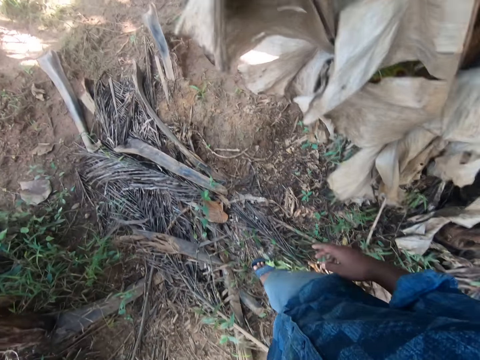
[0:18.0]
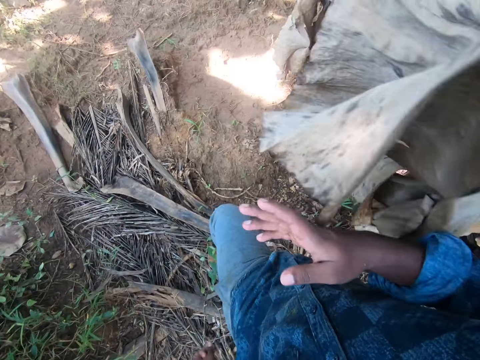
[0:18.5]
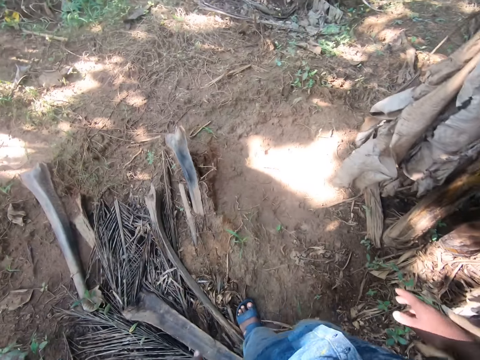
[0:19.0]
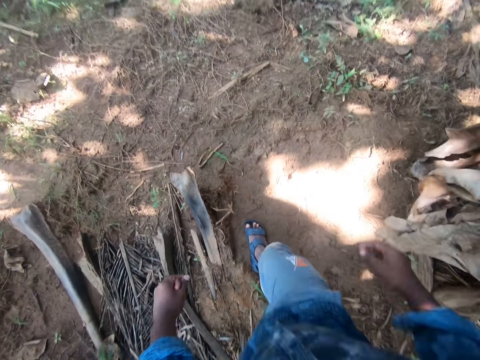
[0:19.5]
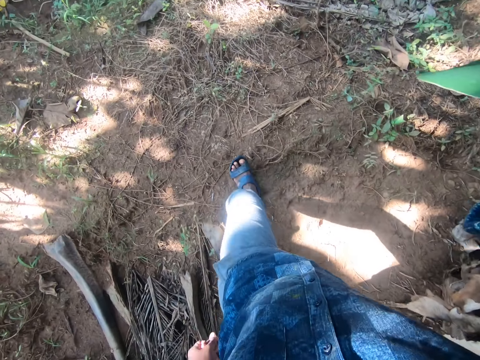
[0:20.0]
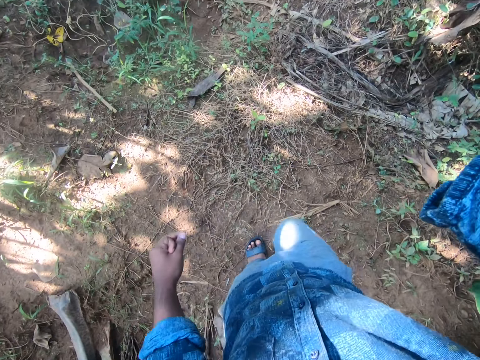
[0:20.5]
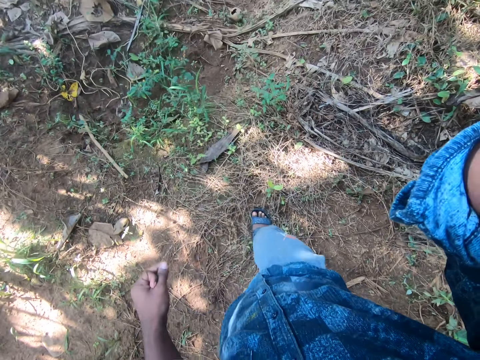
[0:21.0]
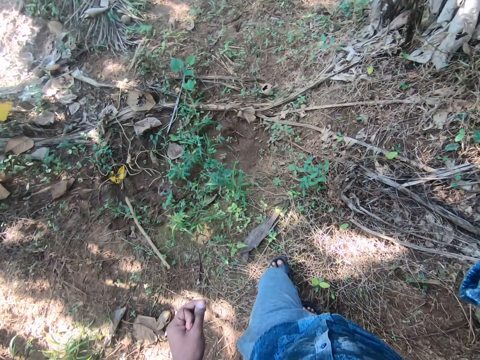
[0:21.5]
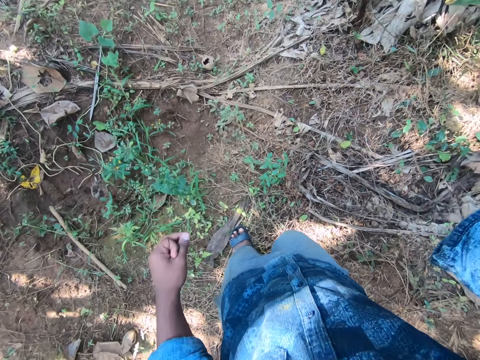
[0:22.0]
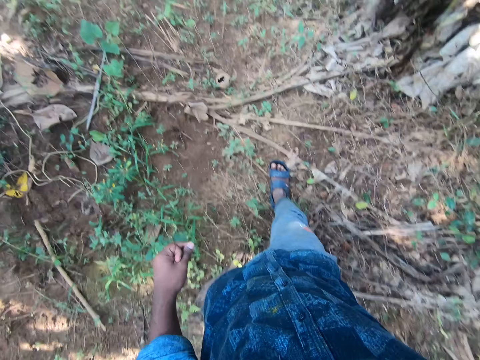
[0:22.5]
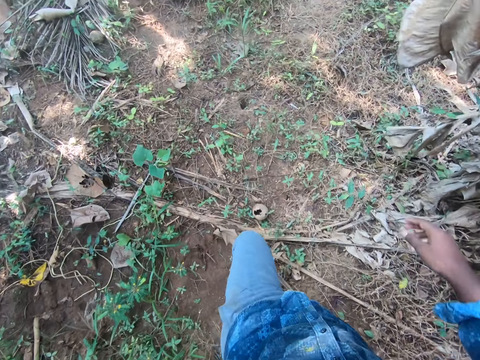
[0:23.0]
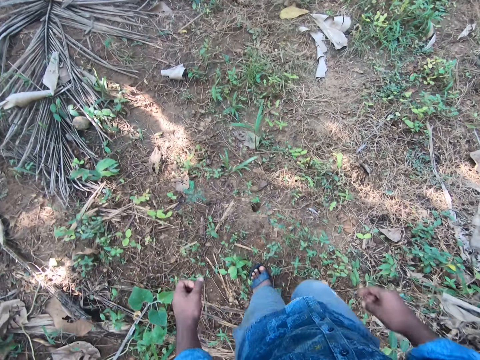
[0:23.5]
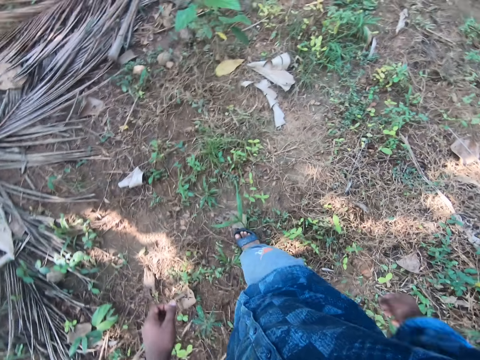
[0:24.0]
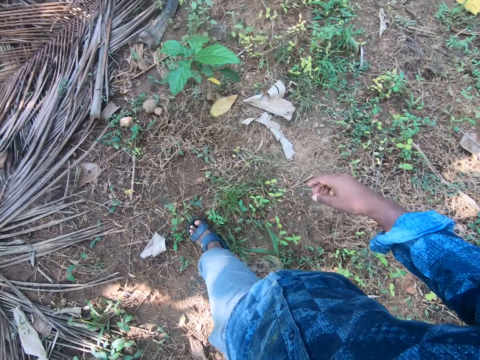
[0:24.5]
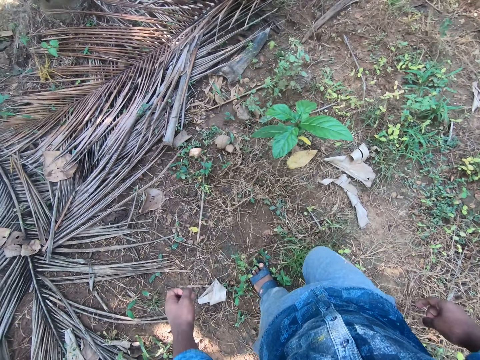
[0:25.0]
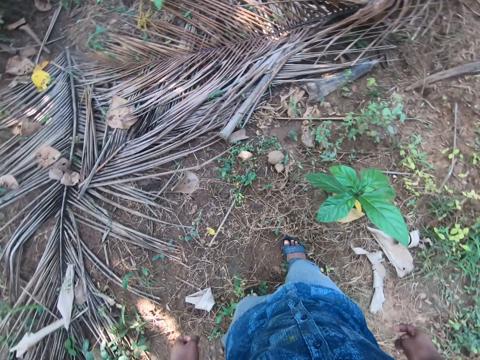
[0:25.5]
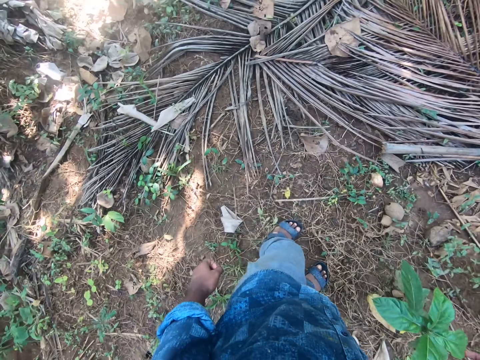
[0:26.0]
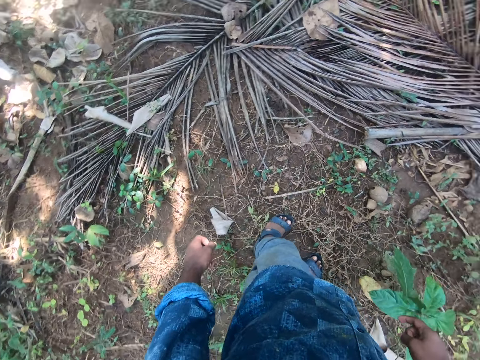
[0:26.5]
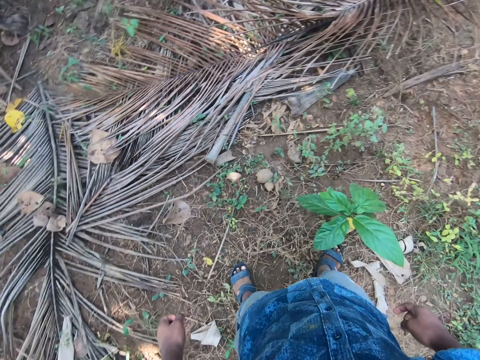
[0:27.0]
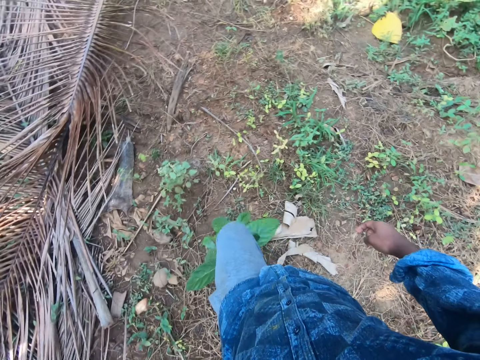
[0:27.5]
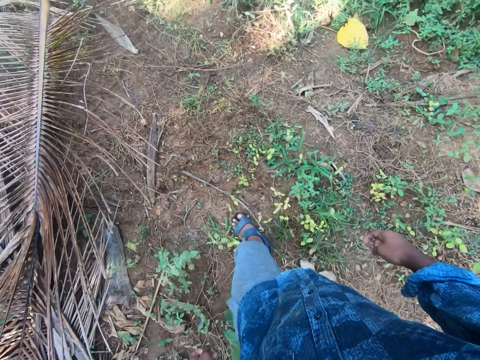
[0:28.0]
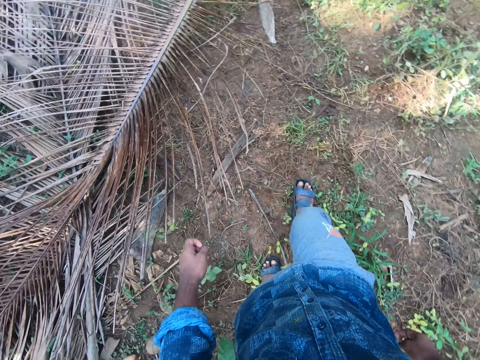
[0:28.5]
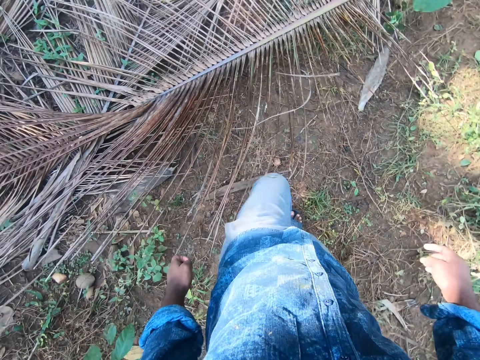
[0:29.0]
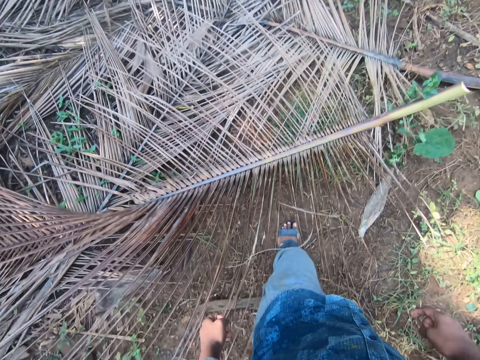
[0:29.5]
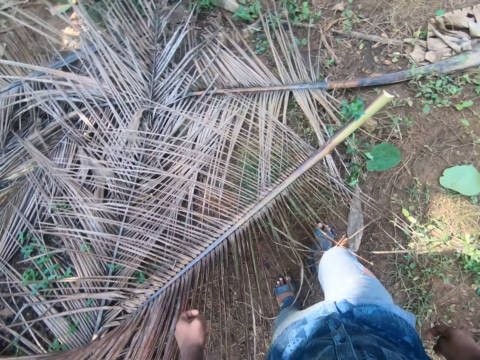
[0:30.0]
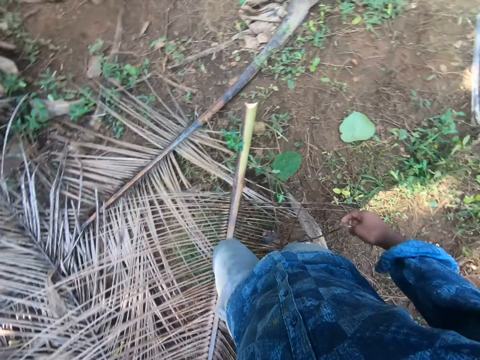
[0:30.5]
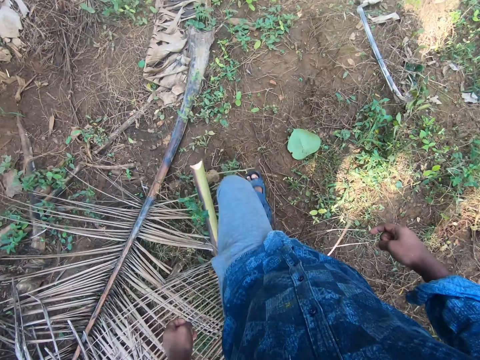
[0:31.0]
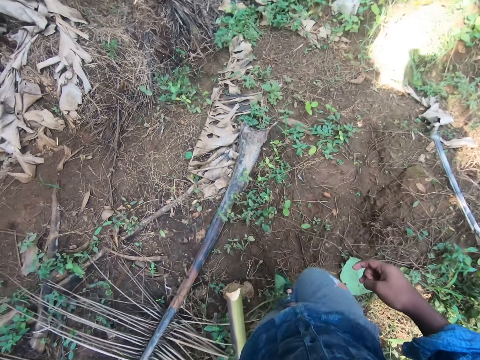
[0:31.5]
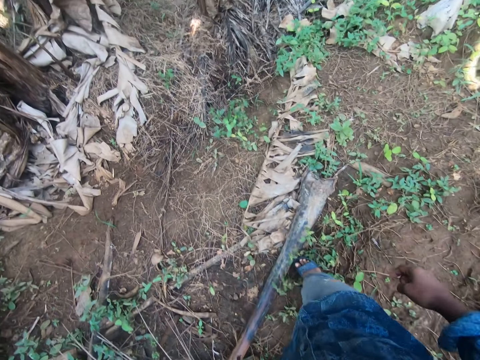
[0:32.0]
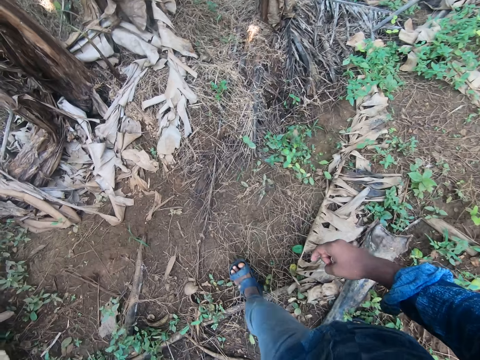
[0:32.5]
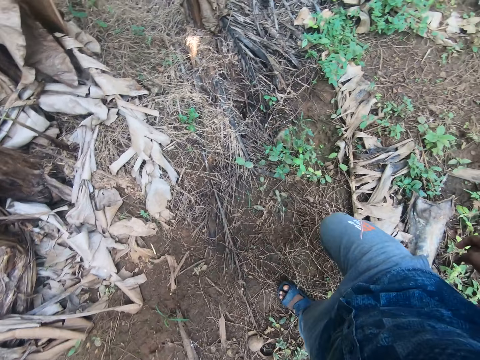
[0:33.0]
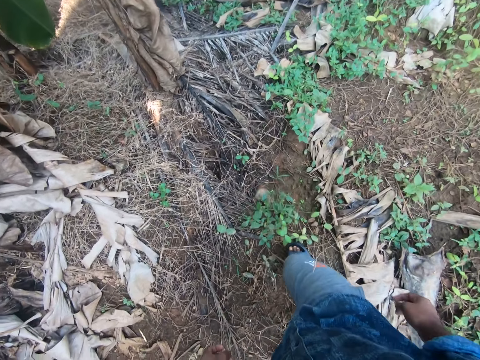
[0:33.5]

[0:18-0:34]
The camera wearer adjusts a camera on his head with his right hand. He walks around the farm. He looks around. He walks around the farm.

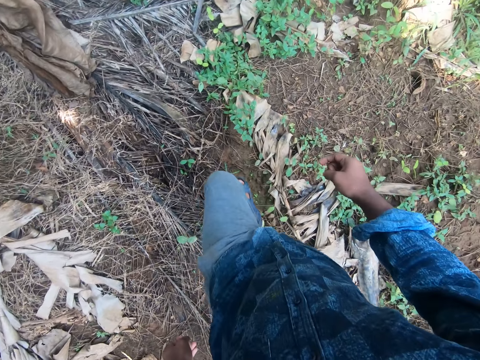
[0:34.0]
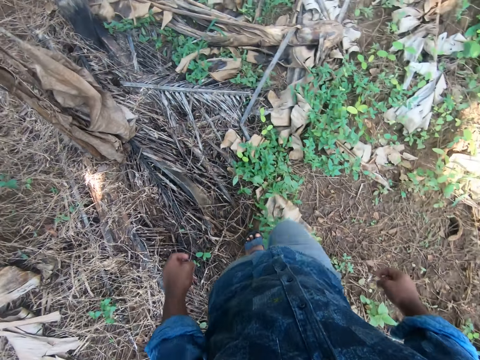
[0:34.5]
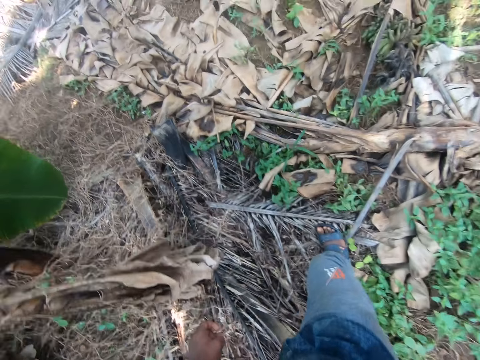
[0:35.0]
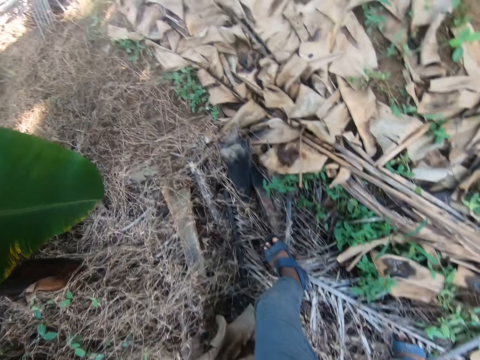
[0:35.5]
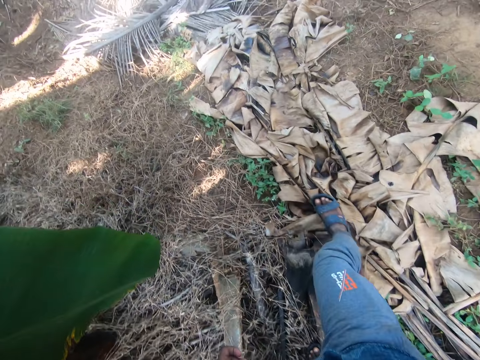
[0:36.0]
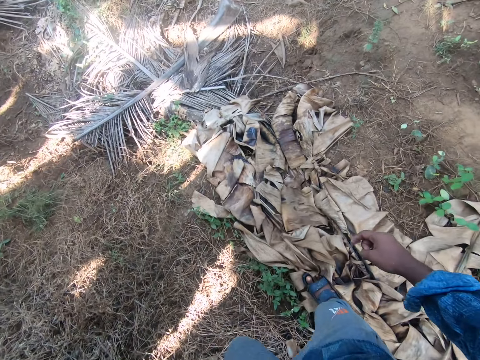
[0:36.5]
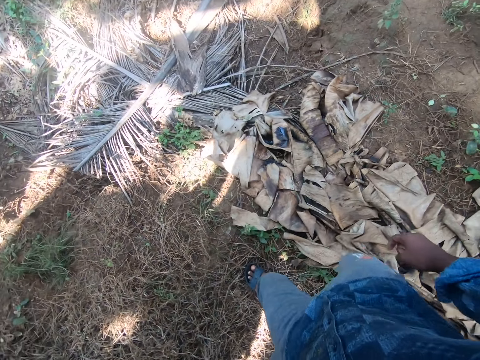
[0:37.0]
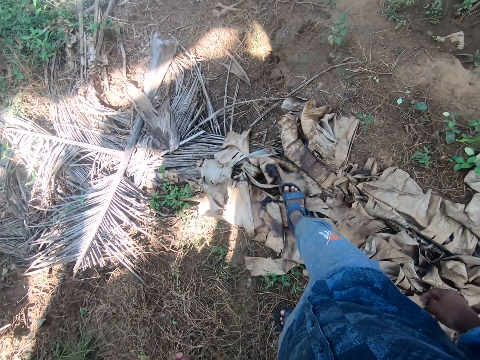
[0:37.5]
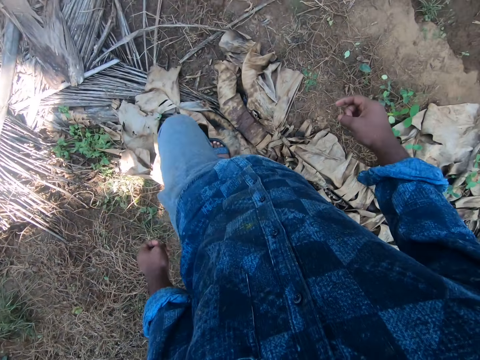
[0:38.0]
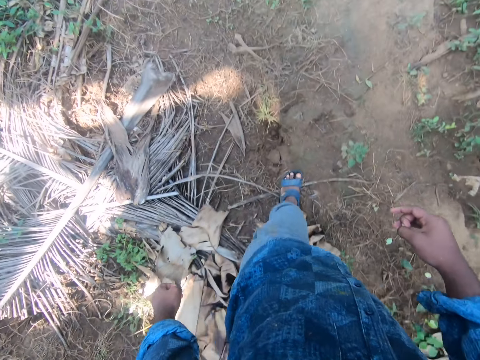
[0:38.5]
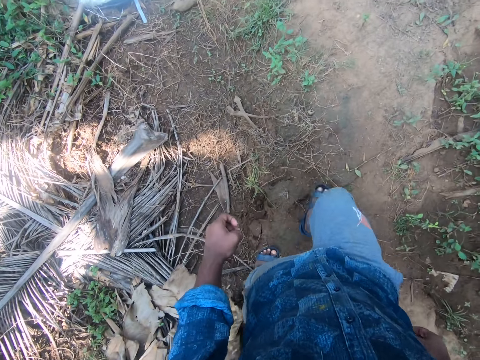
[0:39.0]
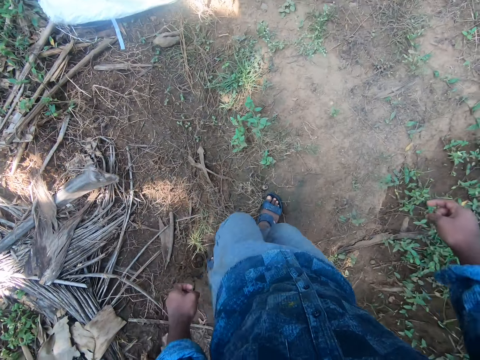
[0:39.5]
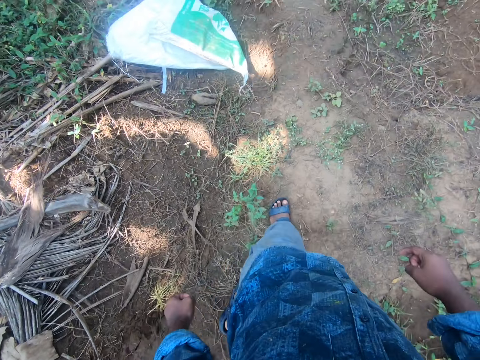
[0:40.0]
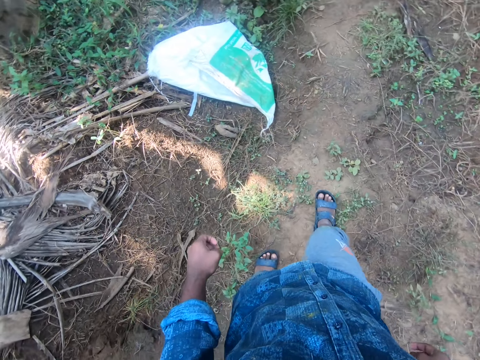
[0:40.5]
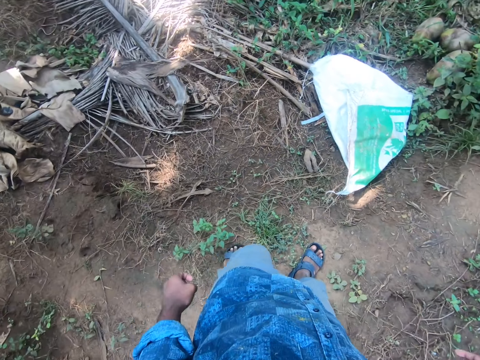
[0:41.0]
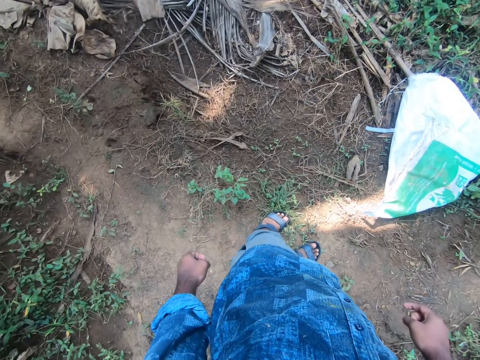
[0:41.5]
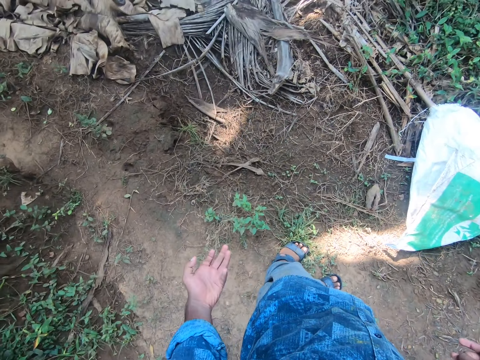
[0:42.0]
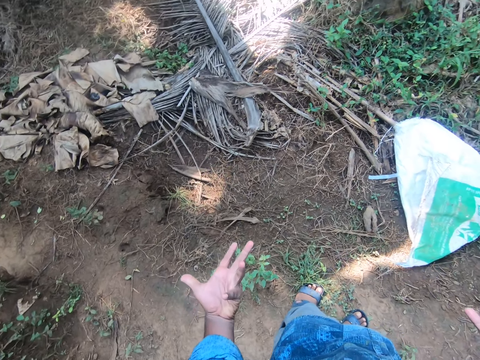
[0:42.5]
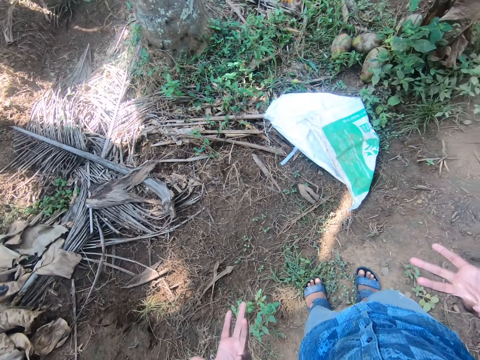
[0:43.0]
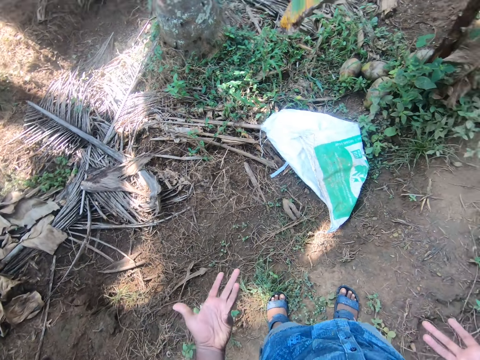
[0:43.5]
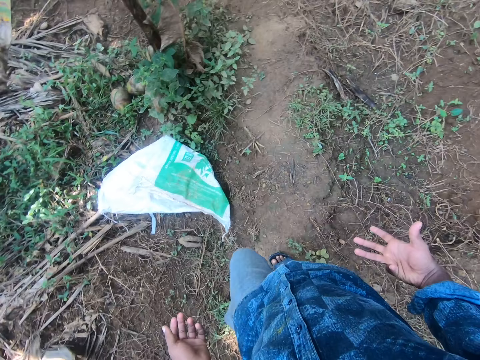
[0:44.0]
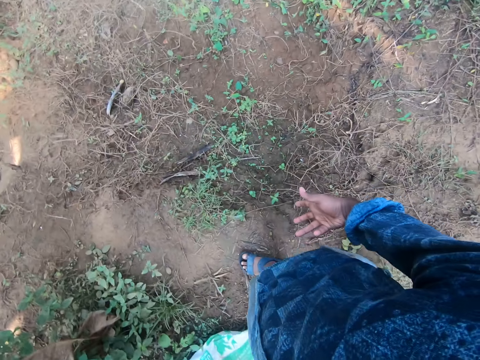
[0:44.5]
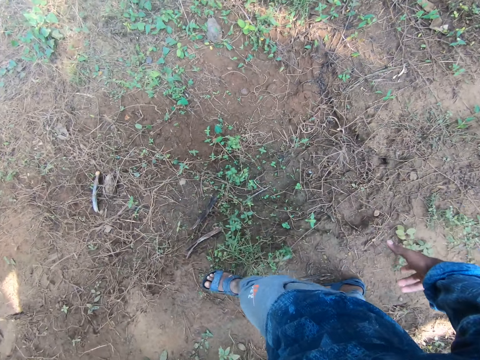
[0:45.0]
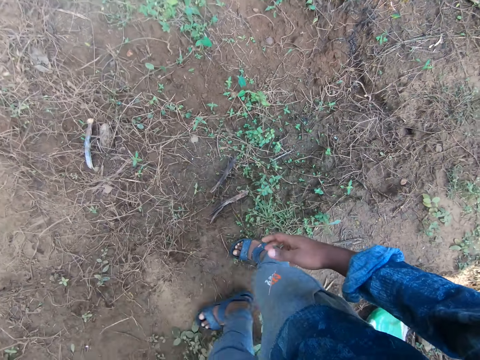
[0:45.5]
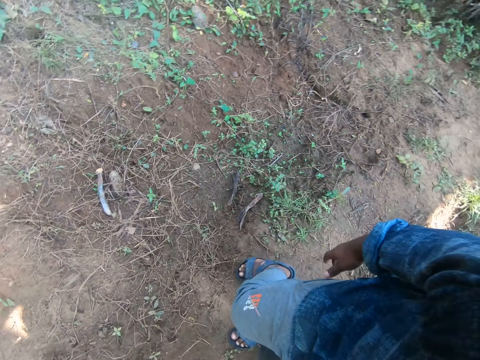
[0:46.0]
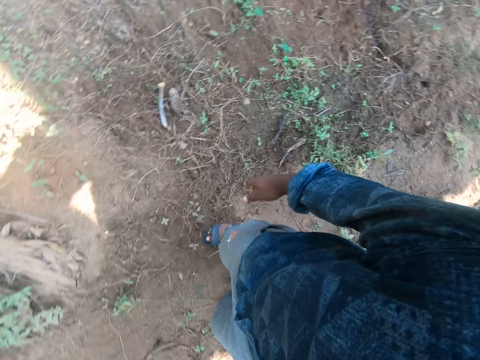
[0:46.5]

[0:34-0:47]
The camera wearer looks around. They make gestures. They look around.
